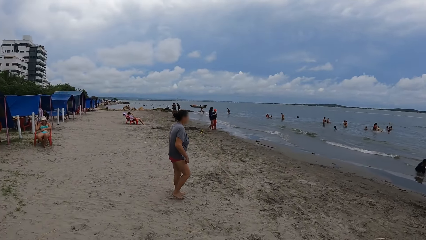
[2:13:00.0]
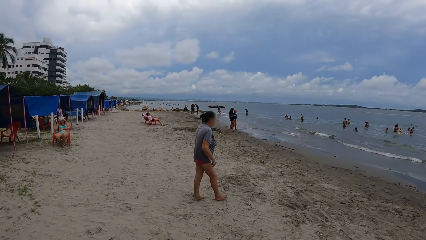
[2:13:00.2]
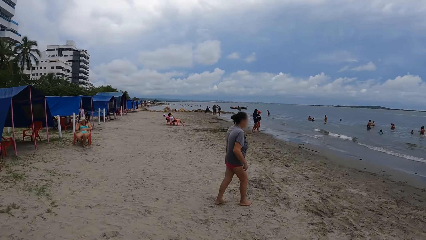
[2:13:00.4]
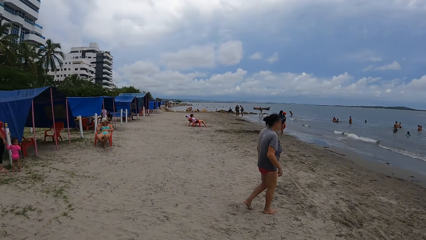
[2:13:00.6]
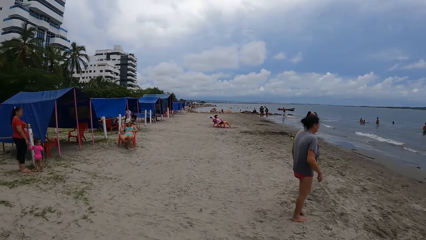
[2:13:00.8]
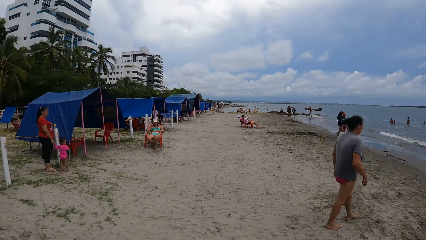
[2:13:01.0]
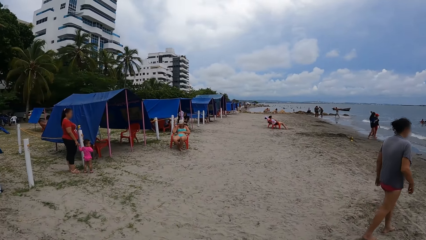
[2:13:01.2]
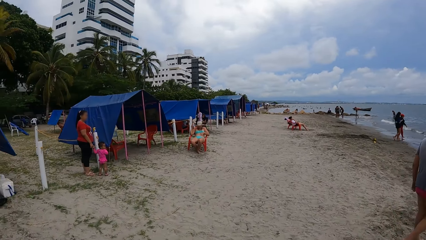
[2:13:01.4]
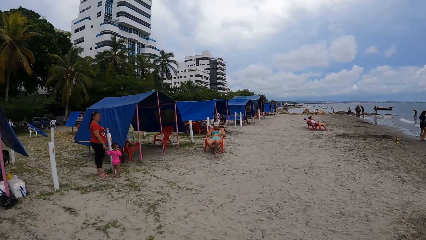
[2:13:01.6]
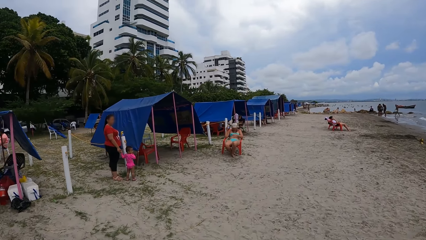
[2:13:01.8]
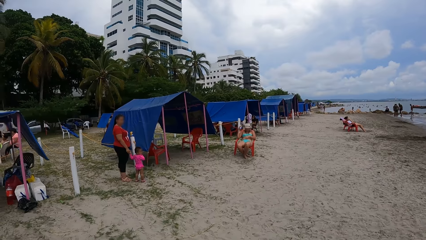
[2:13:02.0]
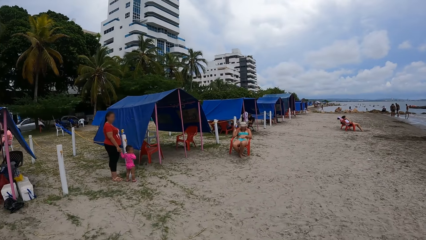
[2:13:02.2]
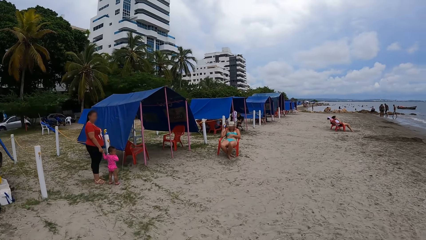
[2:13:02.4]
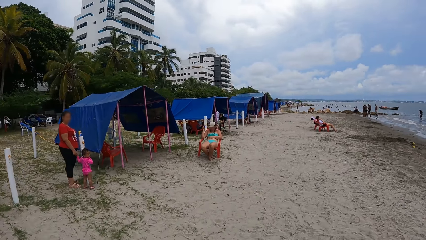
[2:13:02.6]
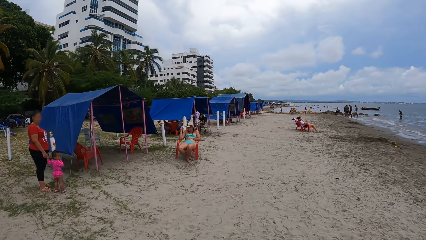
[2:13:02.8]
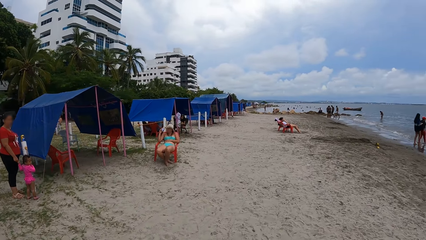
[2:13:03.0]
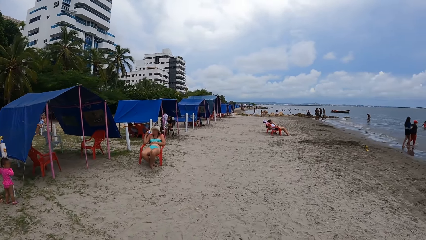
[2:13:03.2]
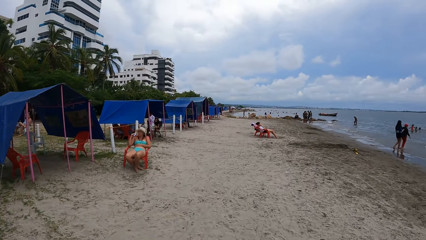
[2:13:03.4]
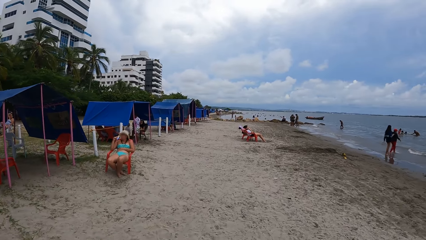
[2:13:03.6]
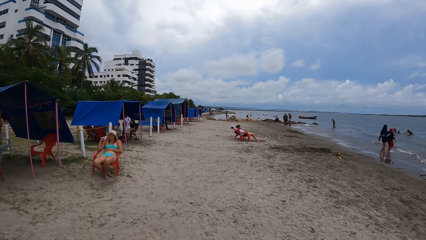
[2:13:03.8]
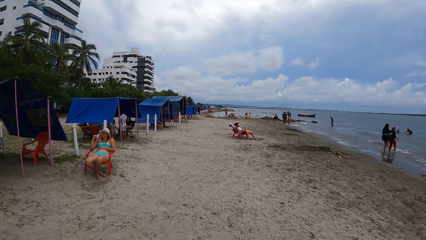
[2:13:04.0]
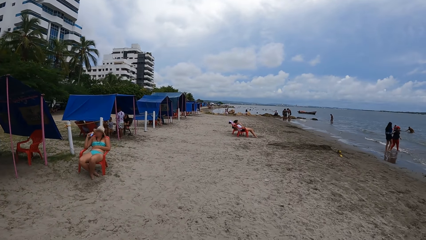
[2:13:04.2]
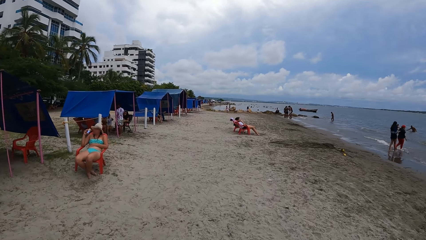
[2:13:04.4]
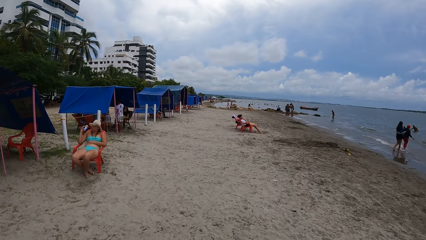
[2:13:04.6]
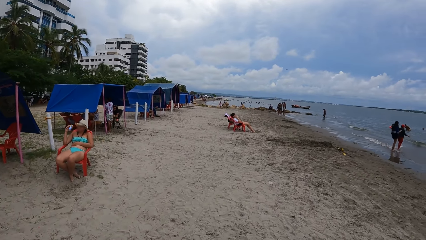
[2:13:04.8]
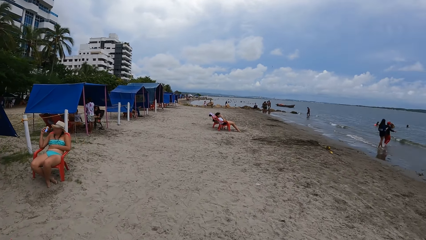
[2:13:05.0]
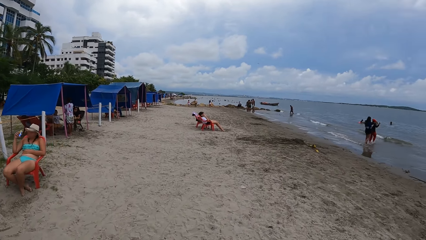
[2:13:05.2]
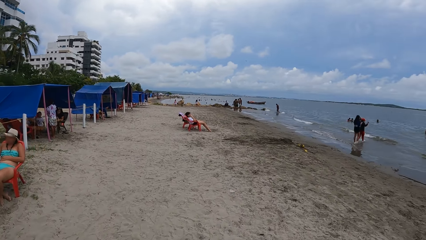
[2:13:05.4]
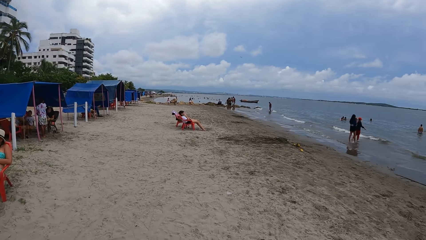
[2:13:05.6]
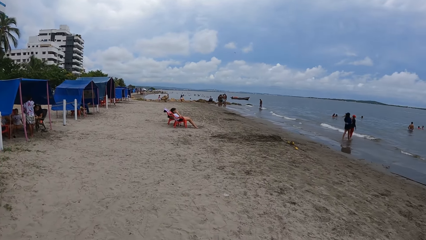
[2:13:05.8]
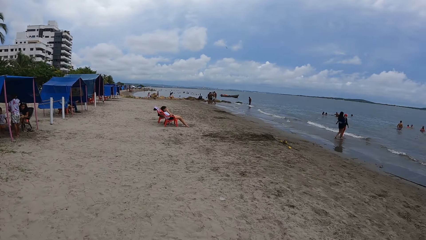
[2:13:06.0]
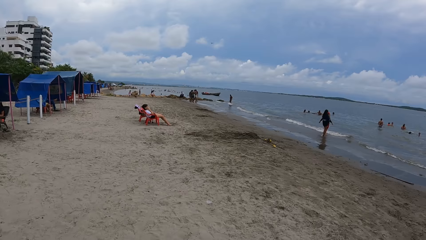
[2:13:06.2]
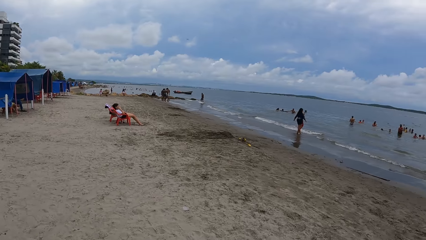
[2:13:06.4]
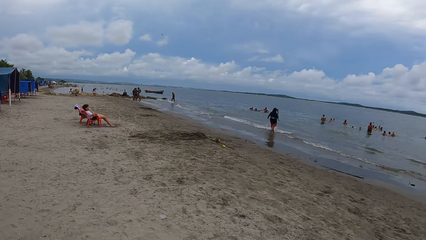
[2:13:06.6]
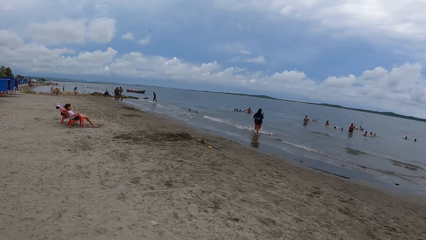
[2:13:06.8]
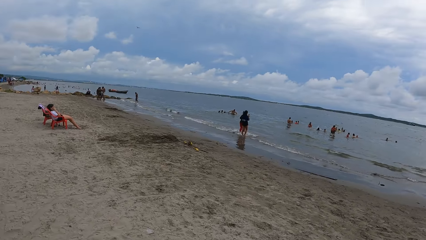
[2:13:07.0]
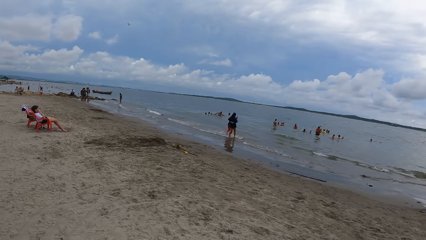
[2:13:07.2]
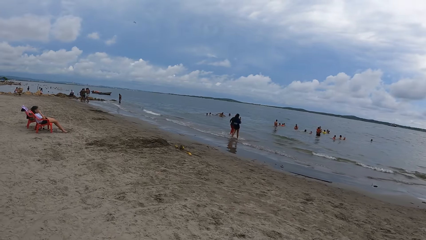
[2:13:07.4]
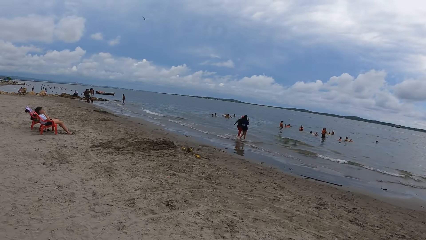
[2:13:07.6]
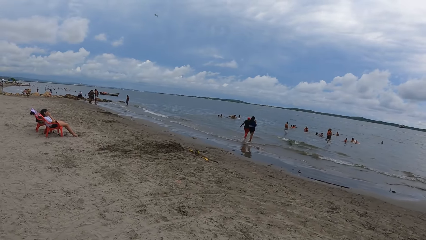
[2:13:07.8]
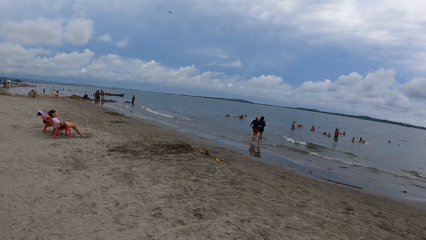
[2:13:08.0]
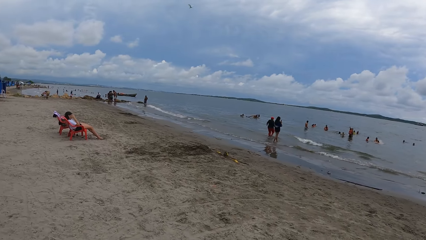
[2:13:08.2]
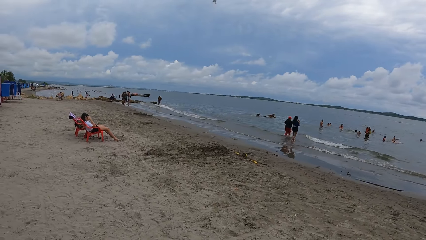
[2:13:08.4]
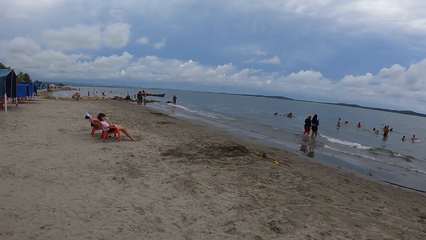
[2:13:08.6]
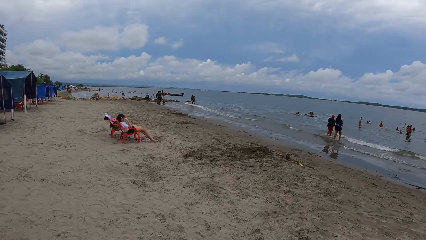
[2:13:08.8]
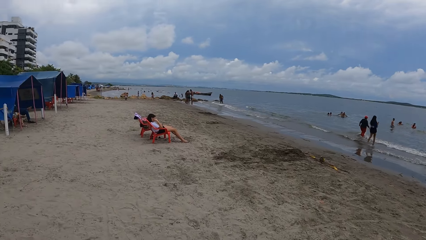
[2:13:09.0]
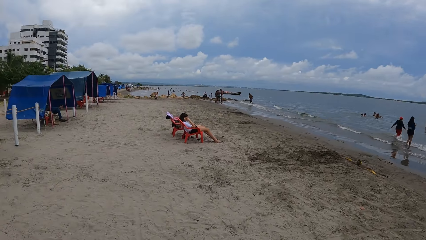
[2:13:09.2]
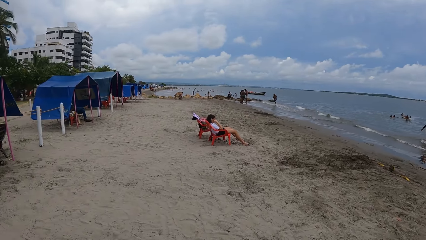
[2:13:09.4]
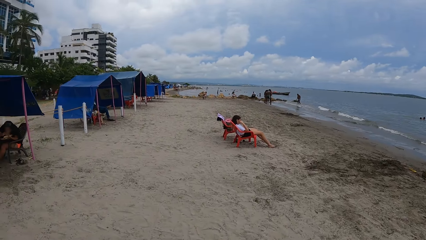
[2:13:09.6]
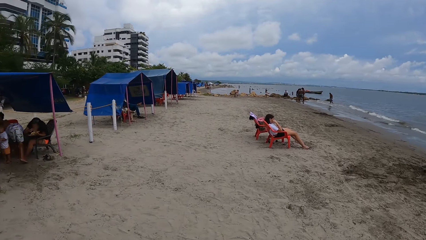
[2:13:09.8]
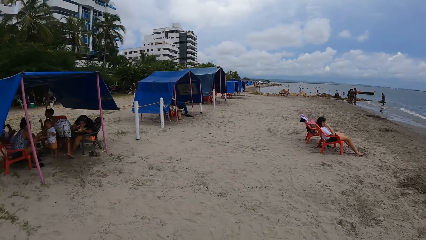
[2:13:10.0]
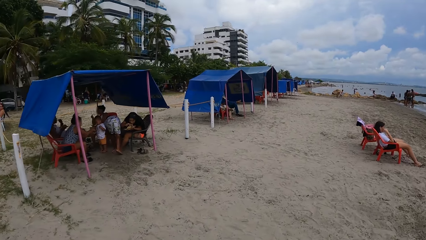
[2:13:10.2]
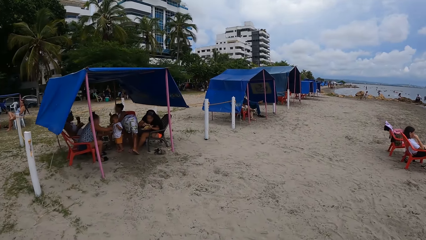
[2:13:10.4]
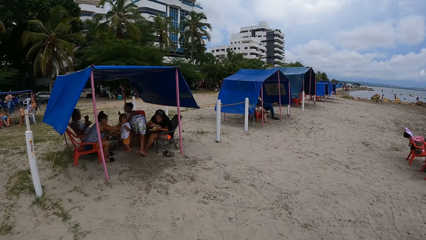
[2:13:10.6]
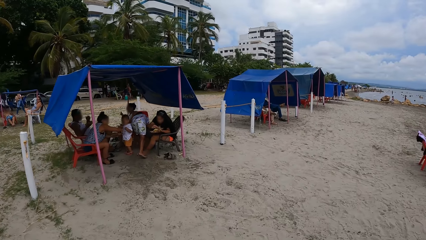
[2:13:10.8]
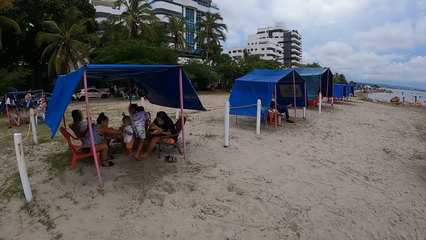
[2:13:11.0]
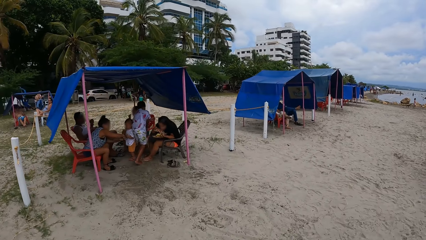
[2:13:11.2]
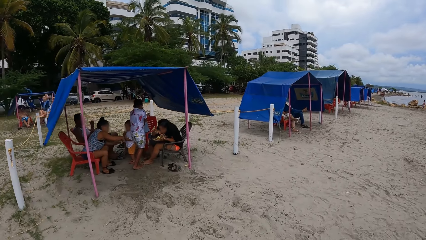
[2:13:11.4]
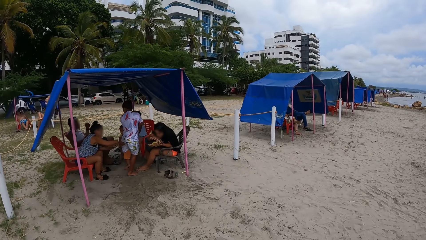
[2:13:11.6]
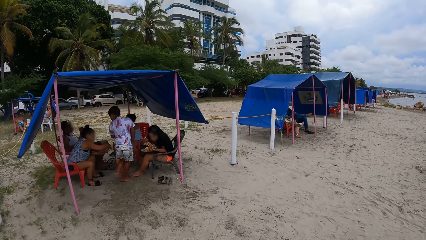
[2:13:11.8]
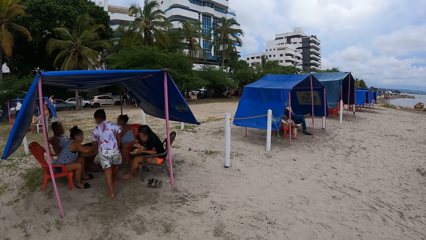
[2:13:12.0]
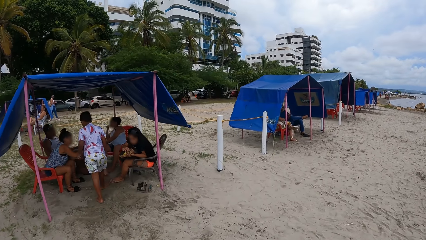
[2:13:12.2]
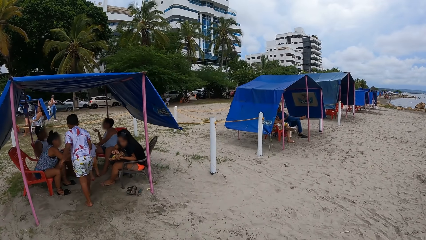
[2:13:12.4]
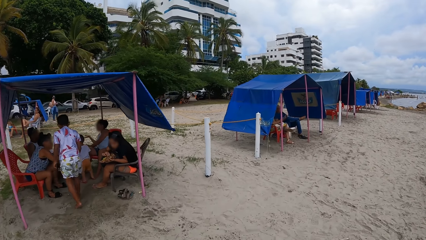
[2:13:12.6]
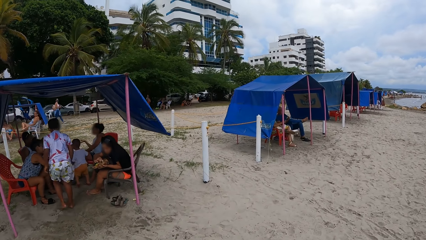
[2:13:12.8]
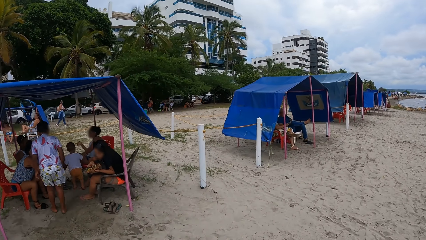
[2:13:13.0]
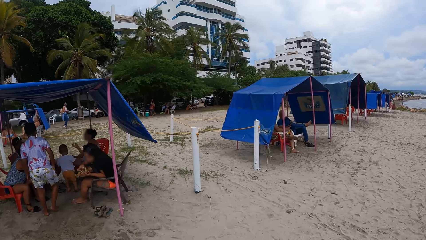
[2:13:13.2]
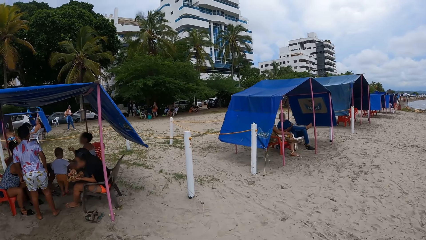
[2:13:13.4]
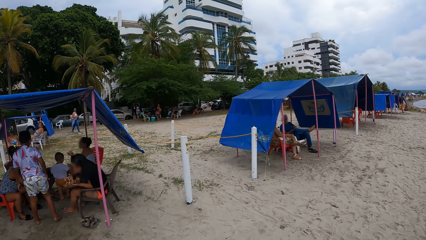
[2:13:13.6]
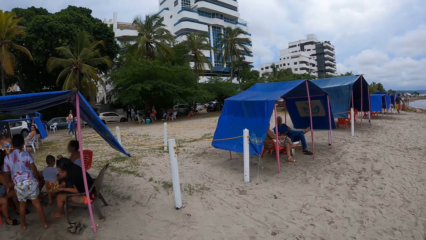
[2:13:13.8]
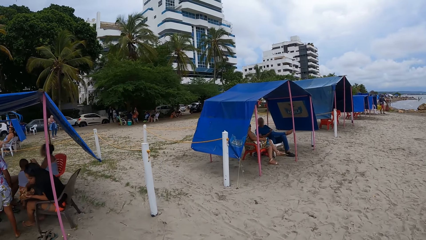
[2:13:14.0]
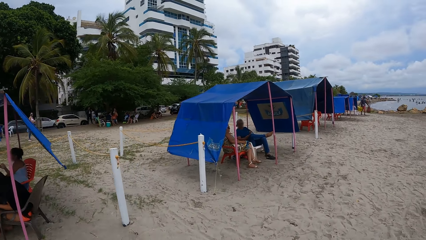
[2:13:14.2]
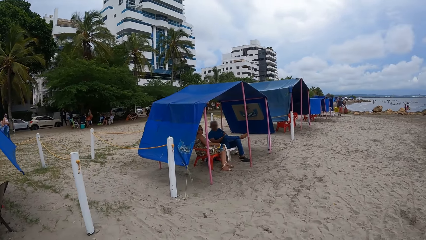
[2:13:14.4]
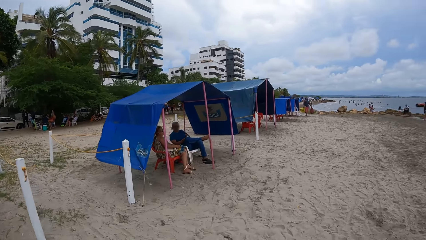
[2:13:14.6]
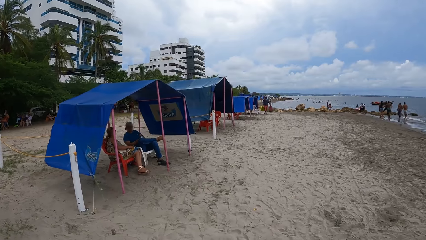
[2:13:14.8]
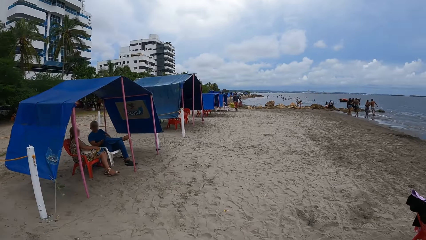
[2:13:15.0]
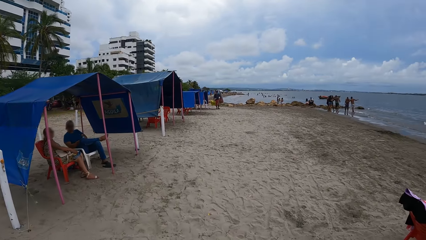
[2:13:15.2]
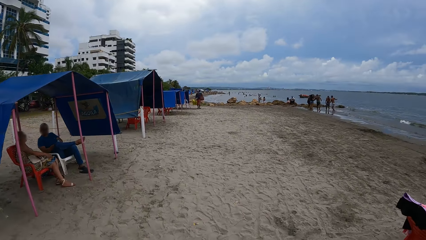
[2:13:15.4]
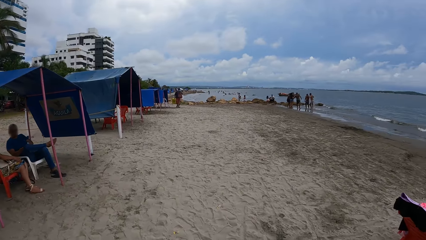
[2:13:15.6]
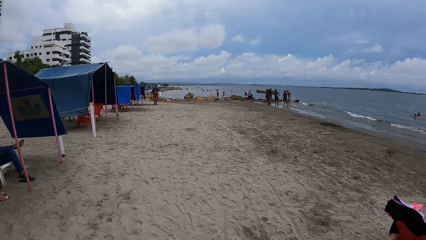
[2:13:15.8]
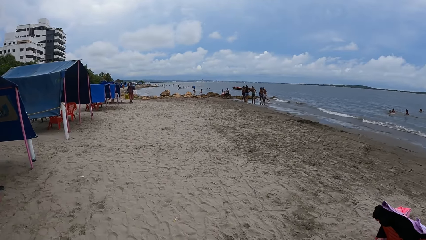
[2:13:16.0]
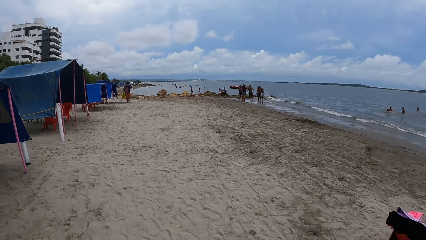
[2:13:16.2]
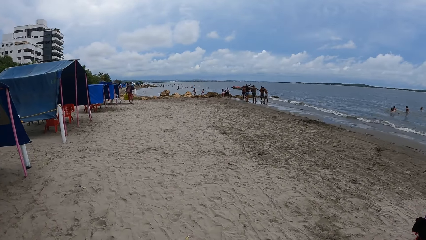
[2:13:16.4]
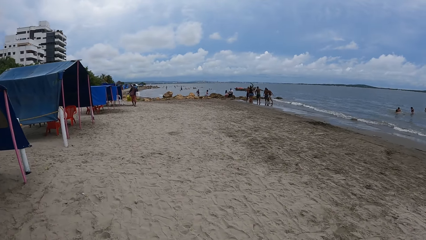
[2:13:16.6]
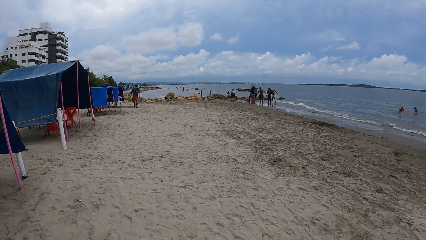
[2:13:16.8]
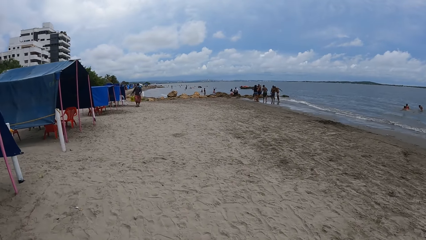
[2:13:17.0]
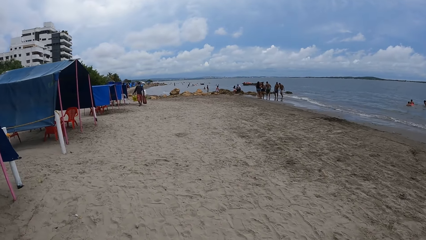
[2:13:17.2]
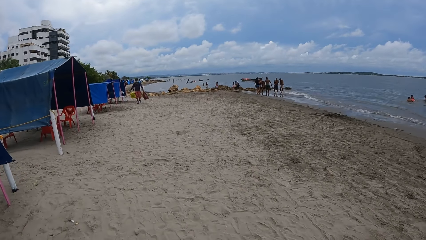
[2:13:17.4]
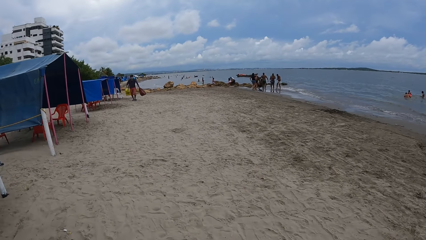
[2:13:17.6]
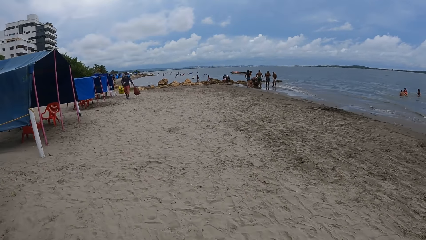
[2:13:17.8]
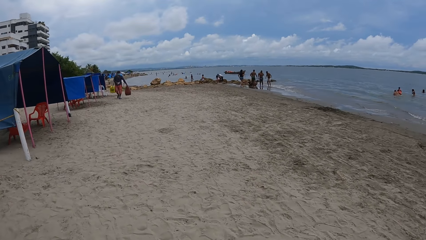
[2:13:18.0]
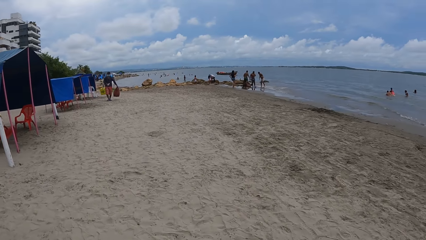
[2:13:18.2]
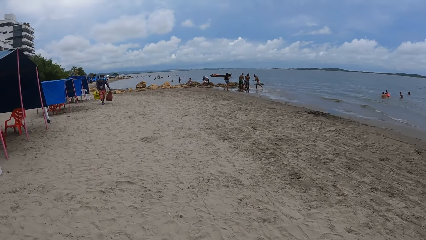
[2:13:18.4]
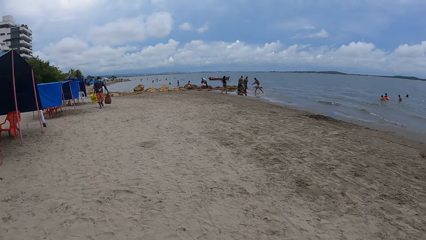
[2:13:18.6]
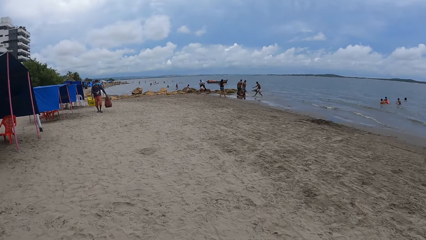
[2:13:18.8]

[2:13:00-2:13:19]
The camera wearer looks left. They walk on the beach. They look forward. They look right. They look forward. They look left. They look forward. They look right.
